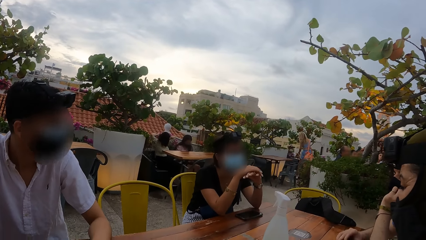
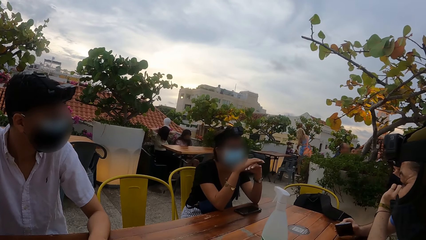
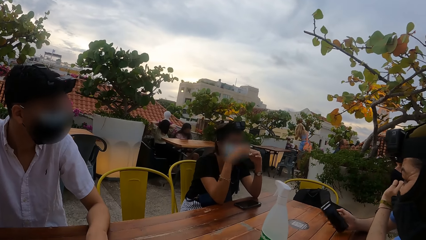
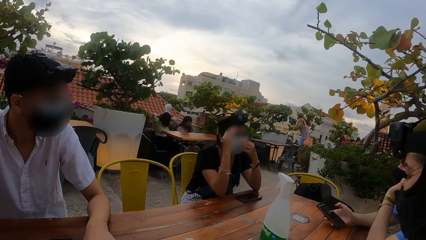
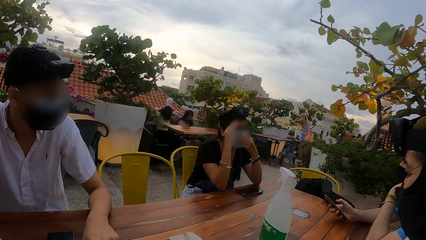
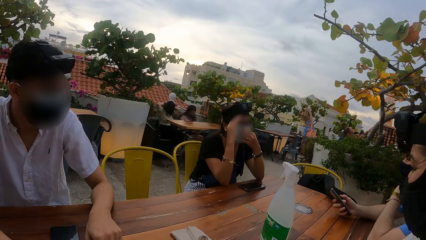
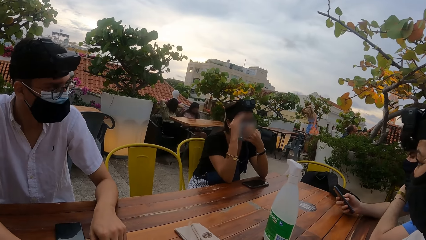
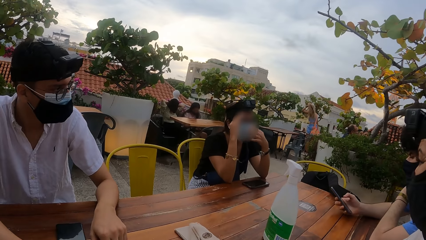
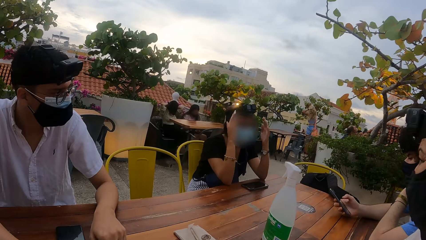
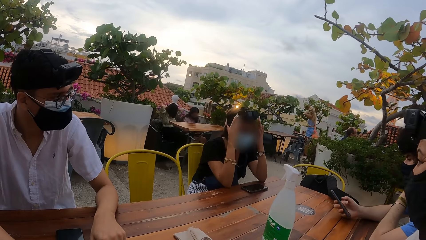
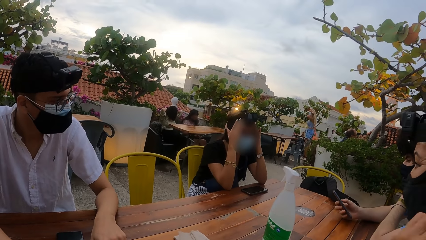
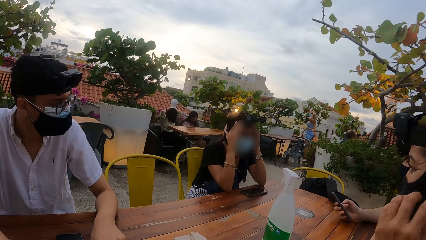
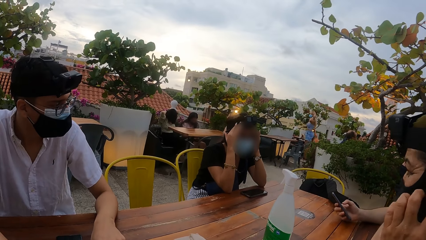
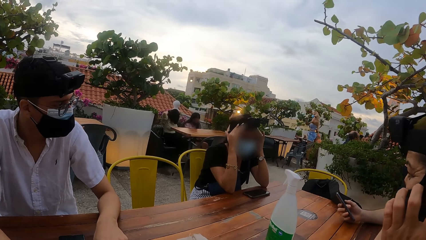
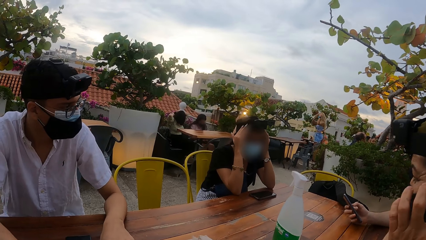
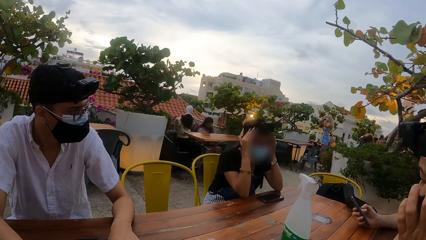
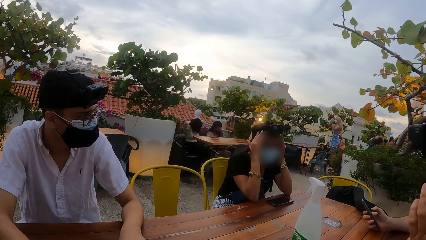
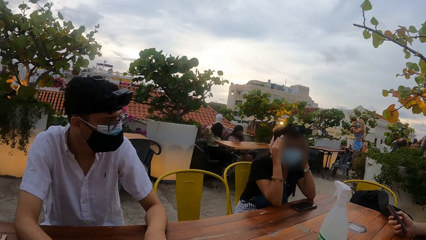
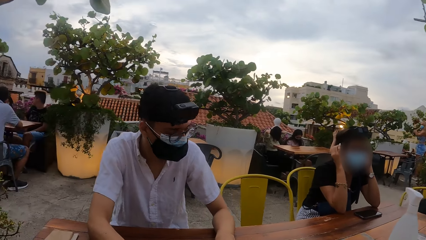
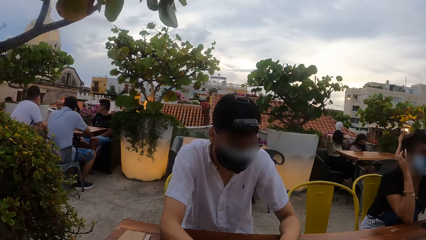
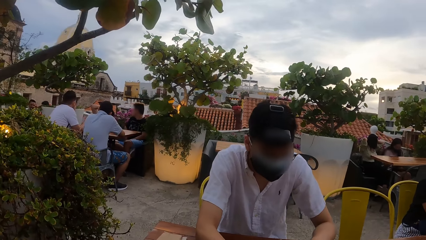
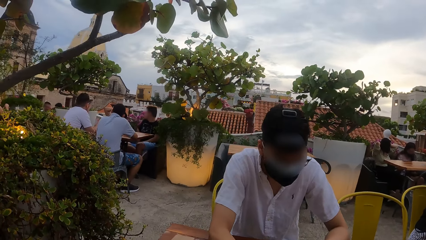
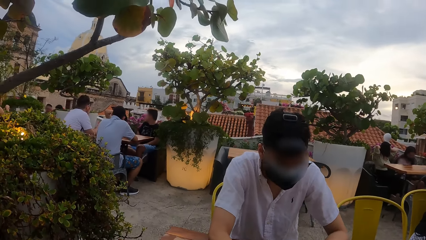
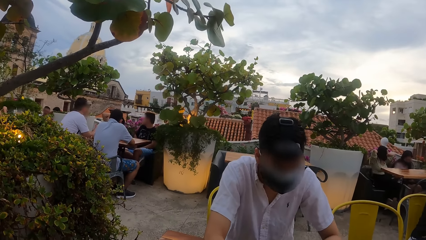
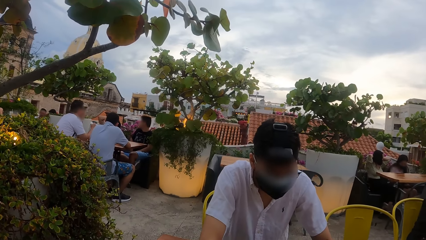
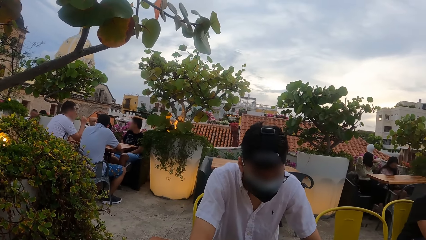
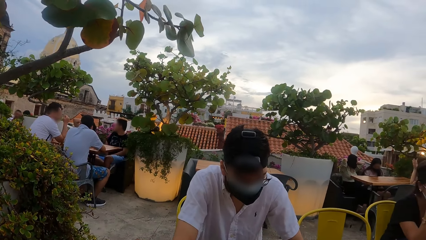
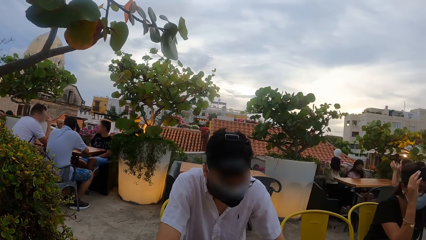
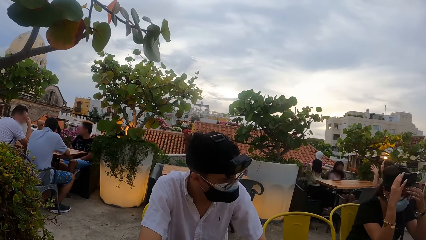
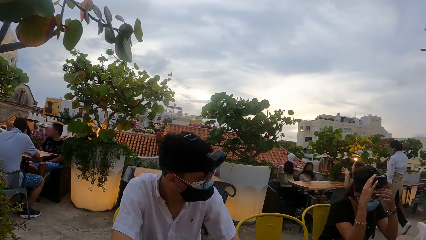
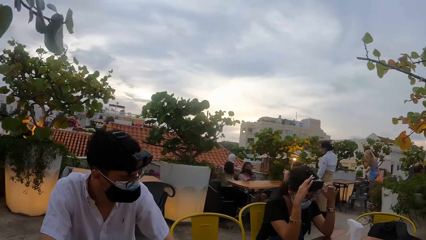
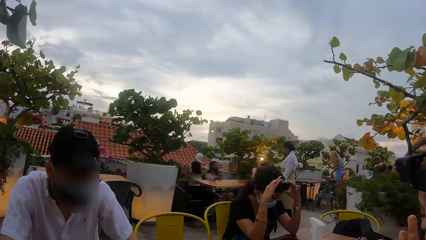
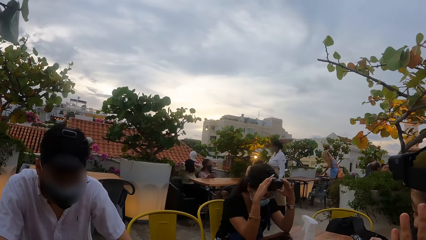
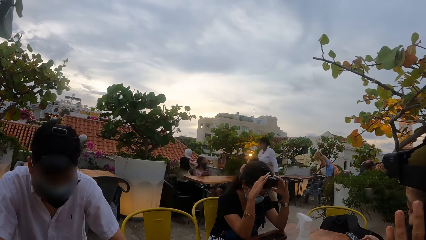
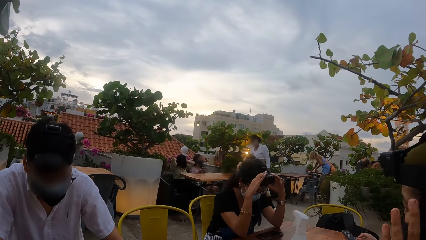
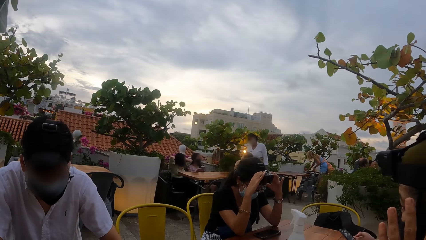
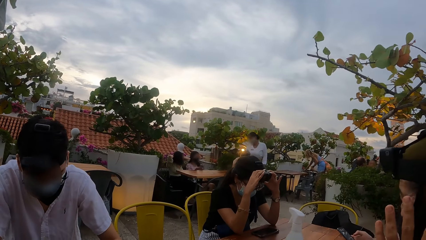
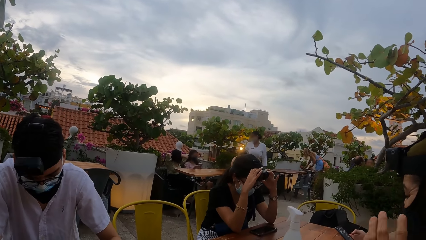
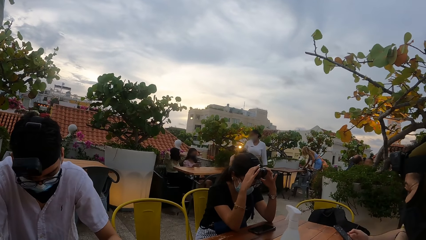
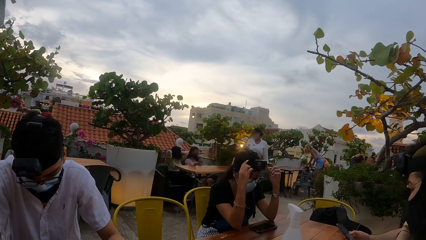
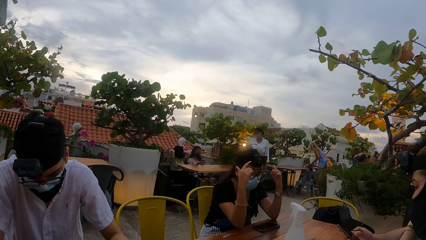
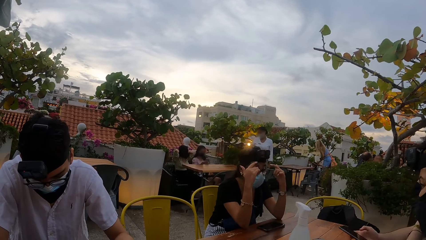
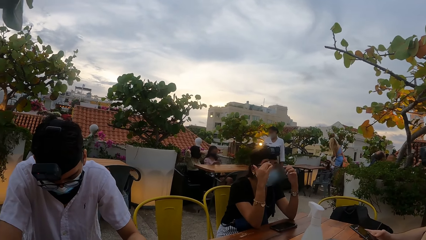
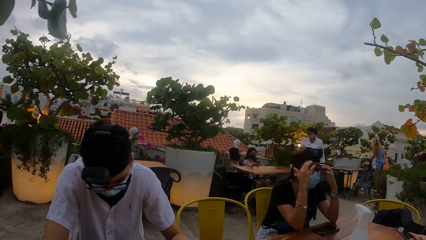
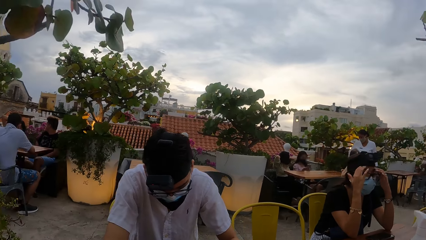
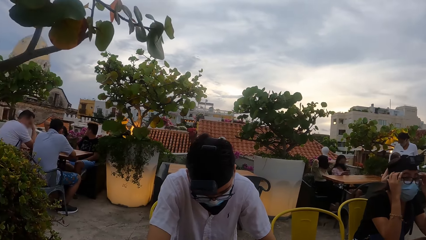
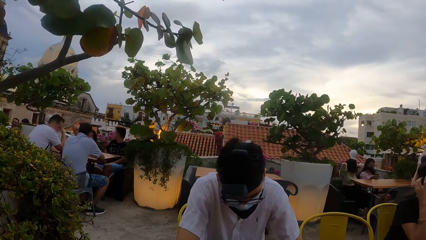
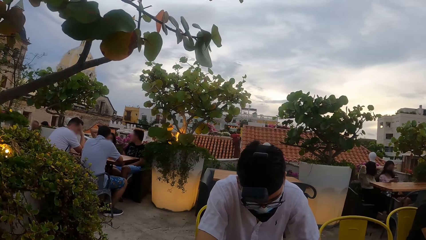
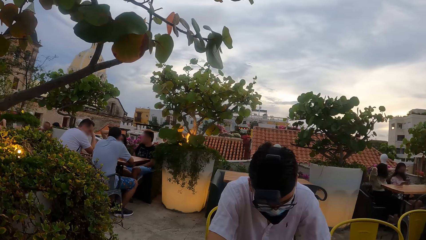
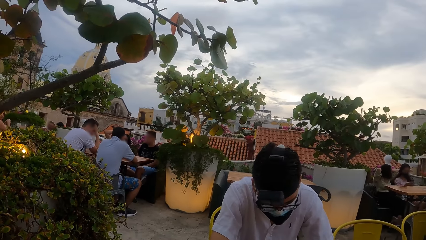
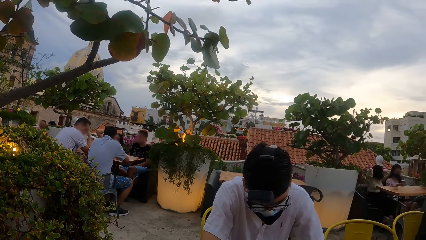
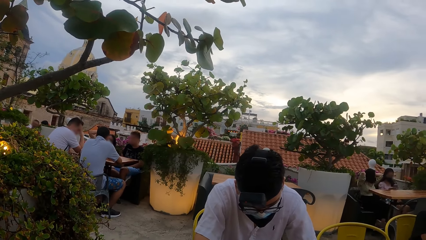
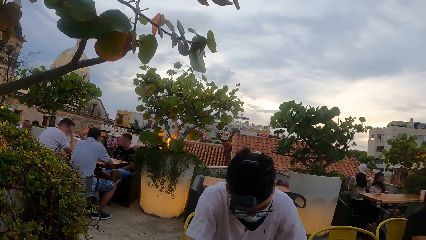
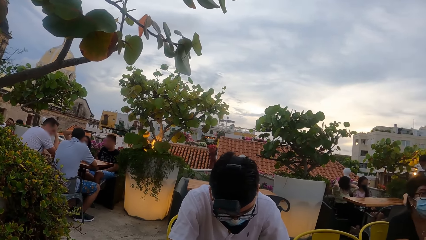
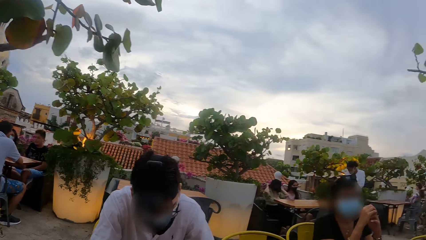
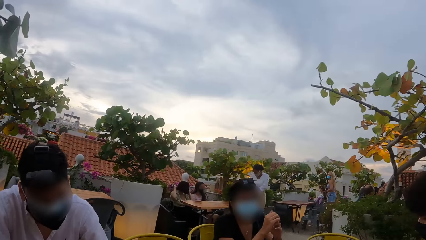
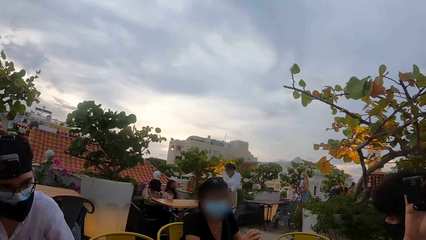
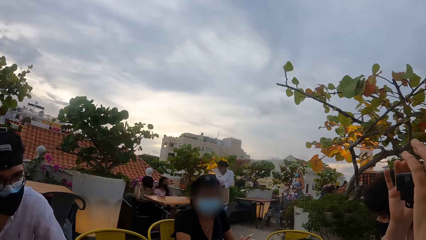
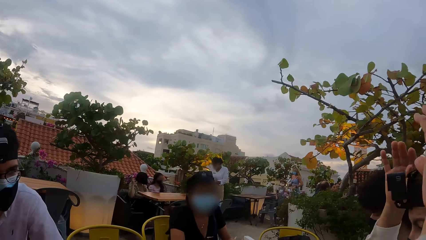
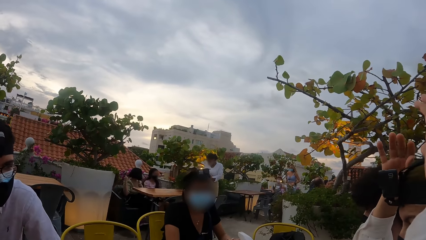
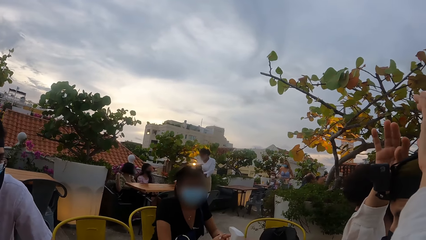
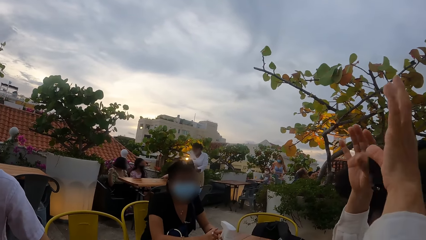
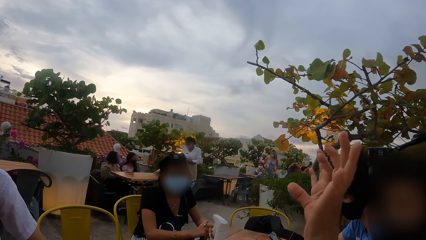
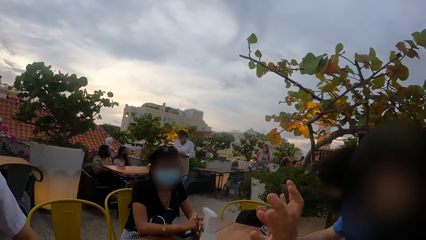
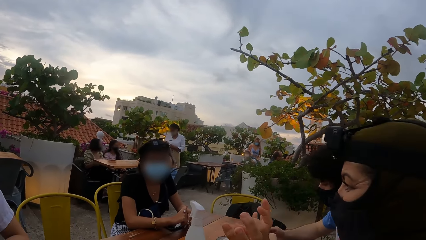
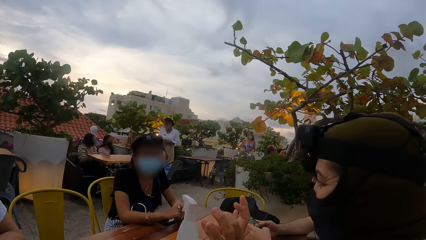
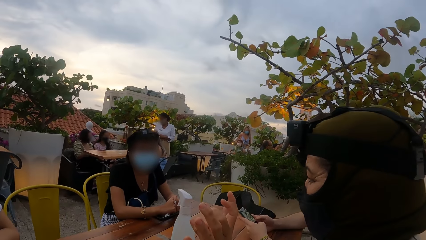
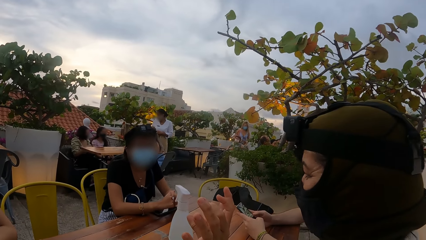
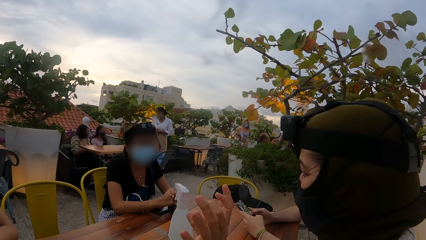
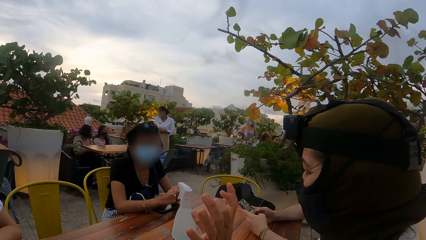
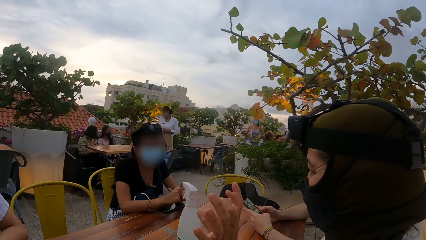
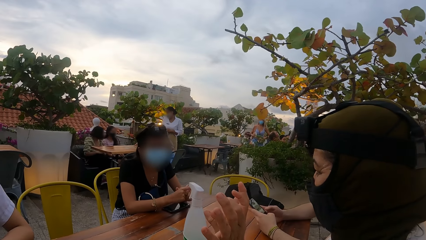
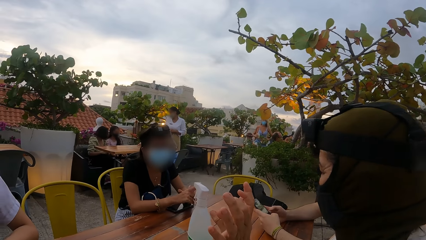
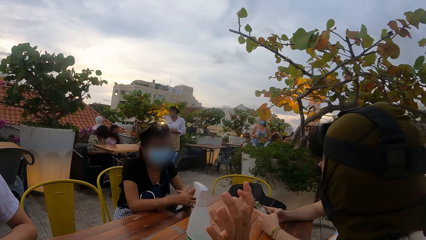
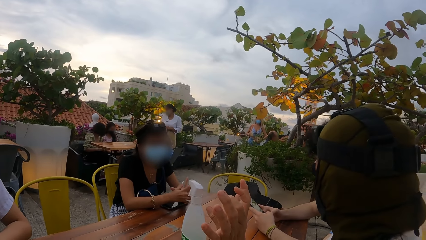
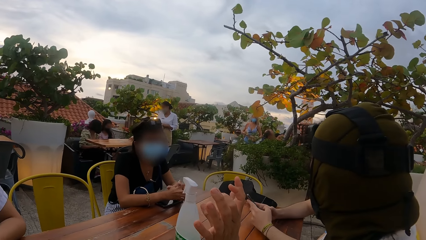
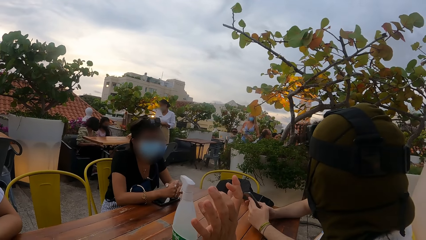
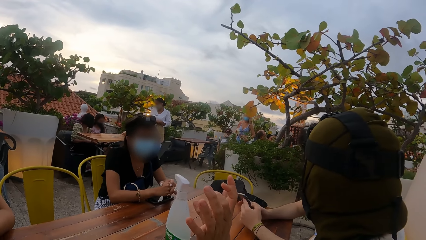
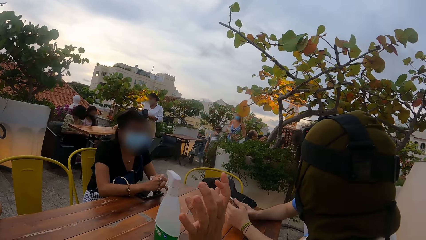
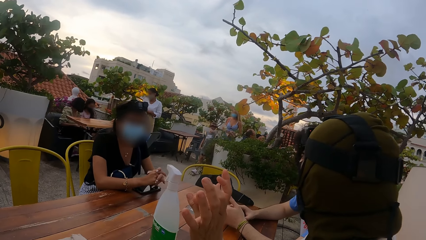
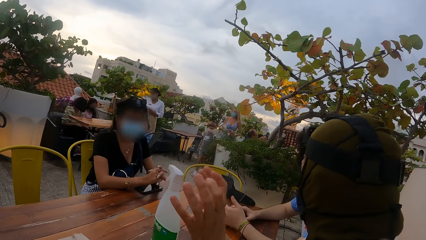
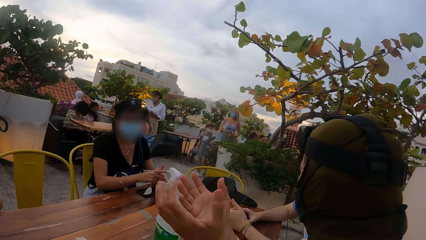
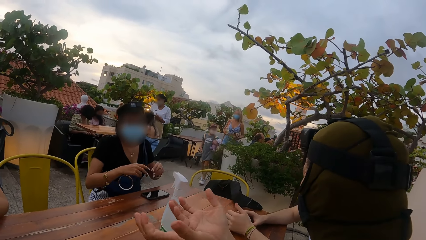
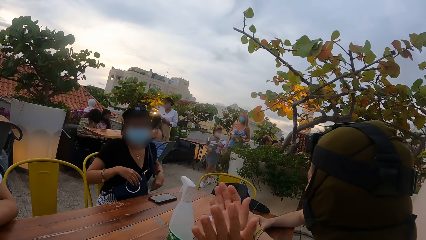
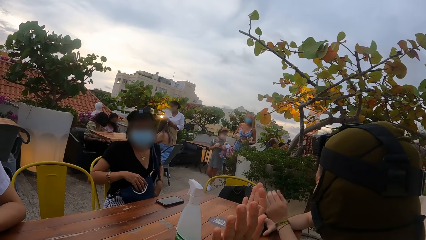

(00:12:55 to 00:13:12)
A woman adjusts her face mask with her left hand. She adjusts a camera on her head with both hands. Another woman adjusts her face mask with her left hand. The first woman gesticulates with both hands. The other woman adjusts a camera on her head with both hands. A person lifts their hands and lowers their hands.
